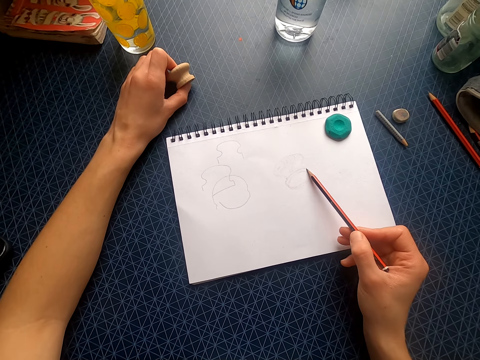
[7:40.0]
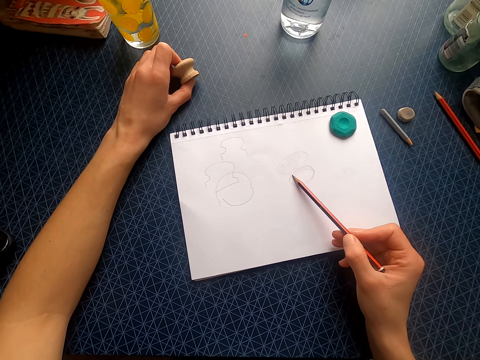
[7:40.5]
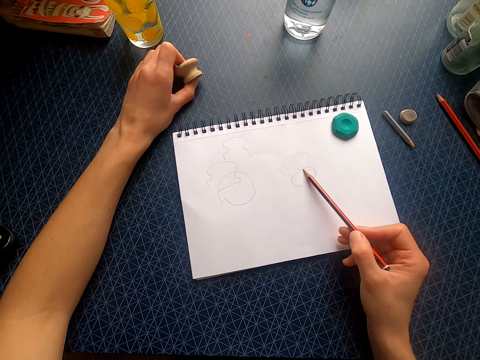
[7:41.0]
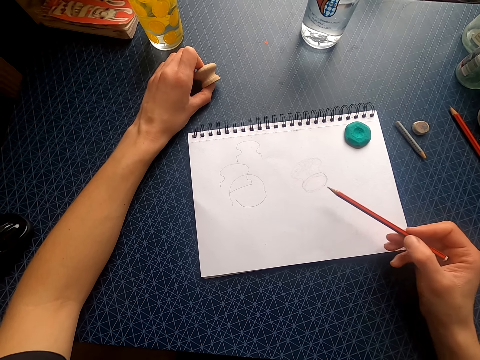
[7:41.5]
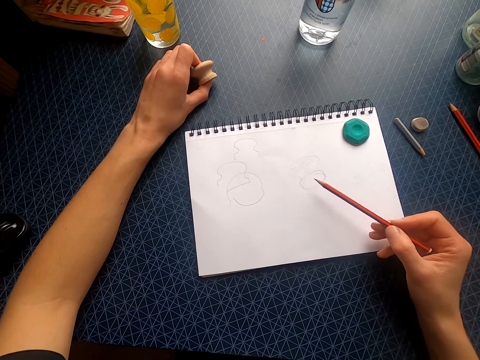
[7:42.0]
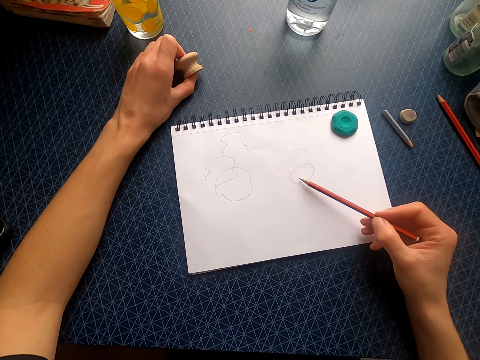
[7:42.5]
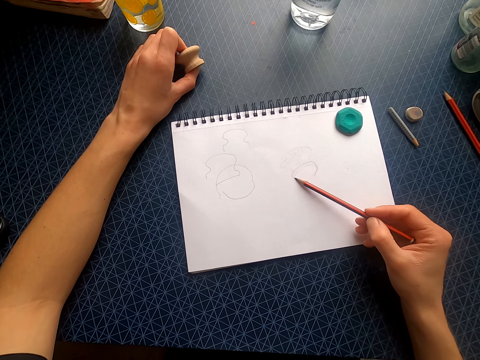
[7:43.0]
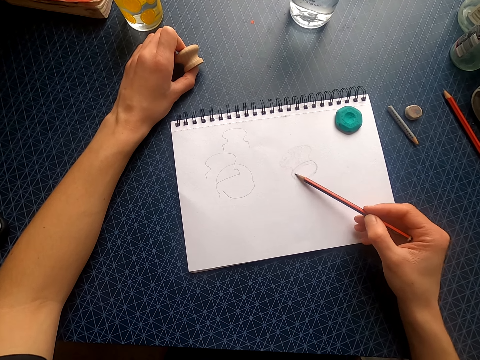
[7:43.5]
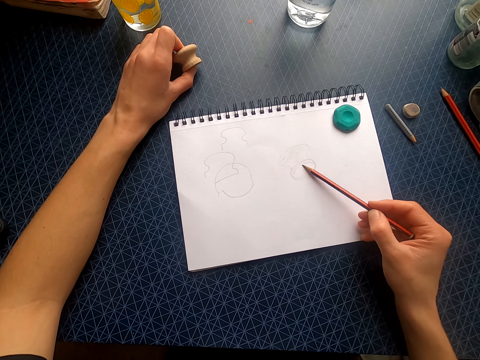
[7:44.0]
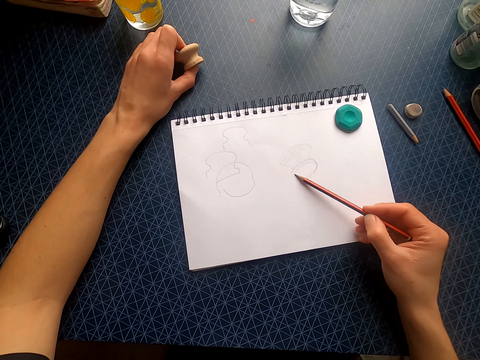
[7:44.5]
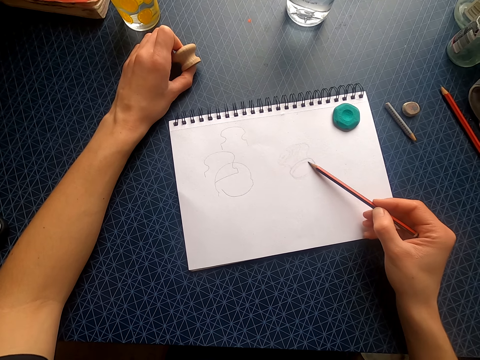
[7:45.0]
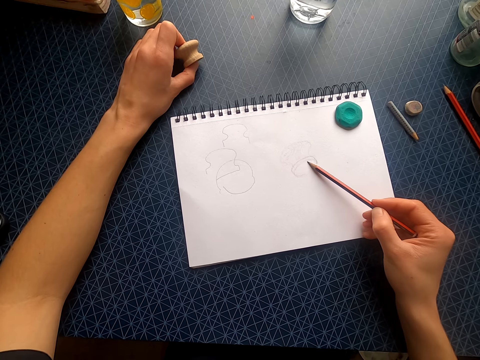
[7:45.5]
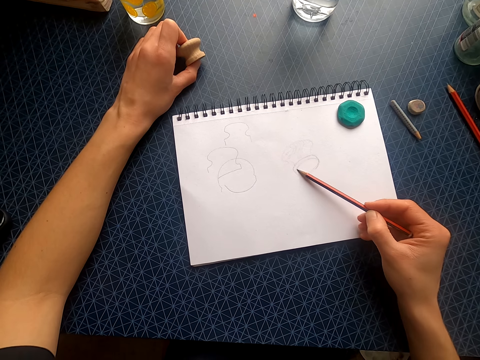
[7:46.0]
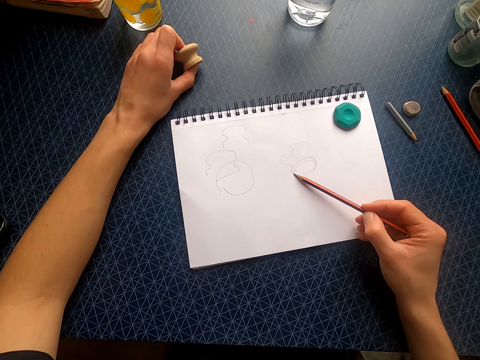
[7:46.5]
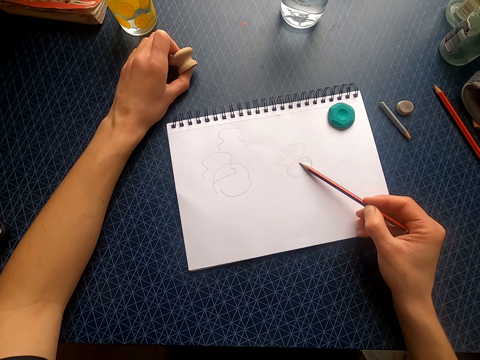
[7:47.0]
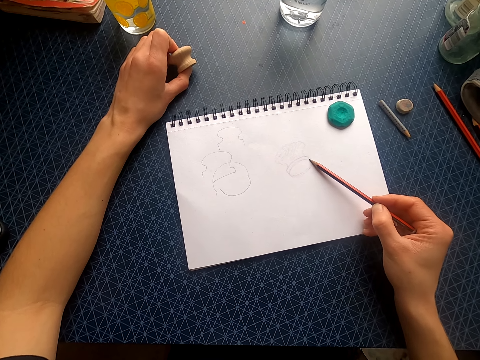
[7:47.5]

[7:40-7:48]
The camera wearer lifts the pencil. They draw on the drawing book with the pencil.

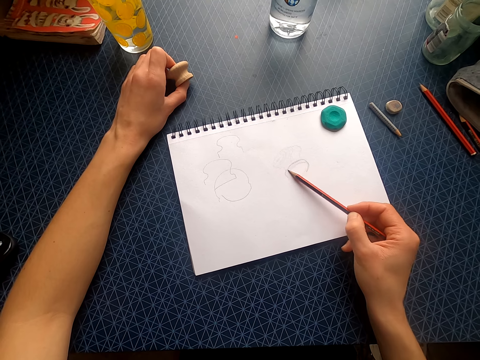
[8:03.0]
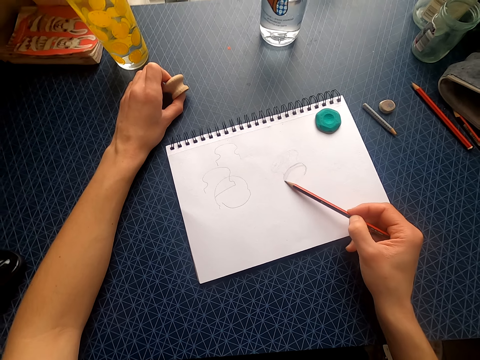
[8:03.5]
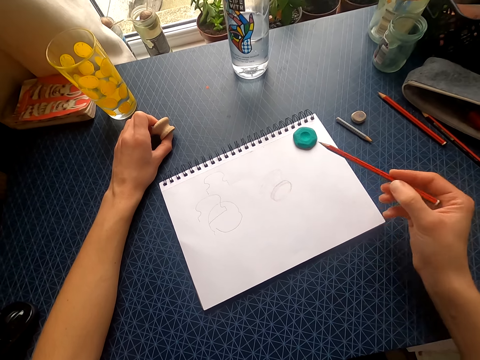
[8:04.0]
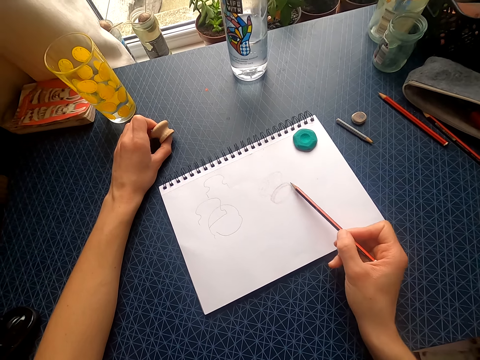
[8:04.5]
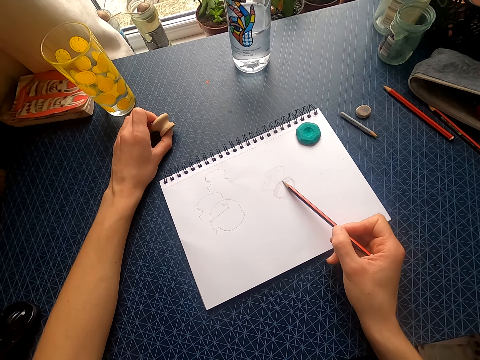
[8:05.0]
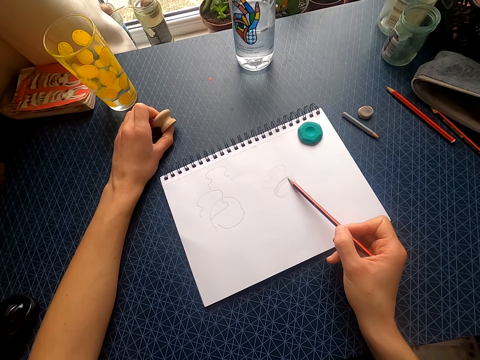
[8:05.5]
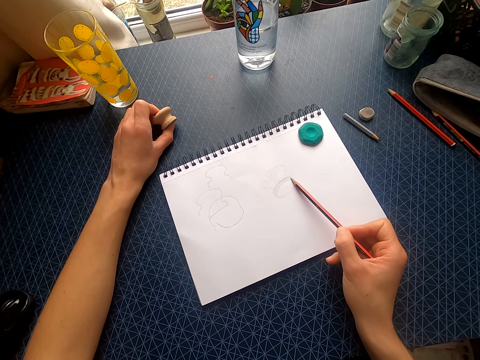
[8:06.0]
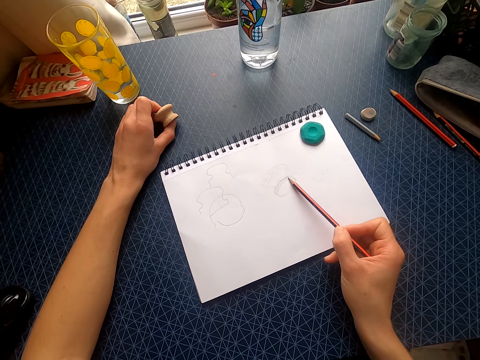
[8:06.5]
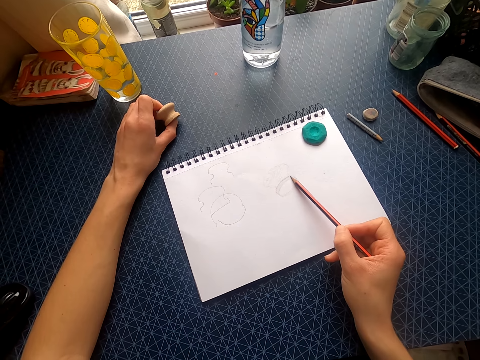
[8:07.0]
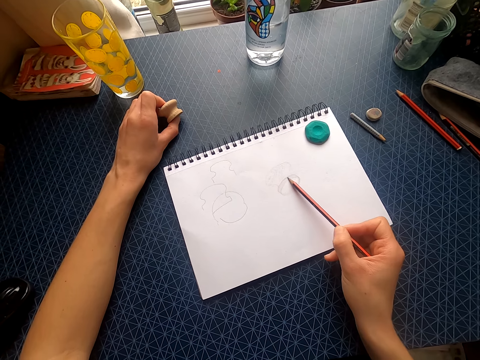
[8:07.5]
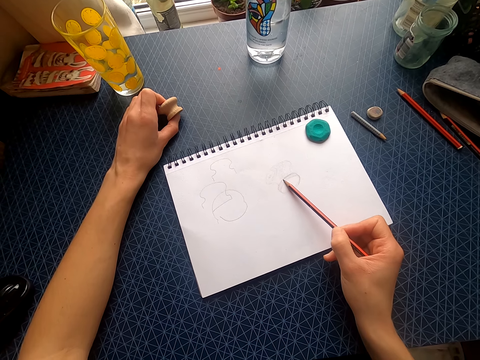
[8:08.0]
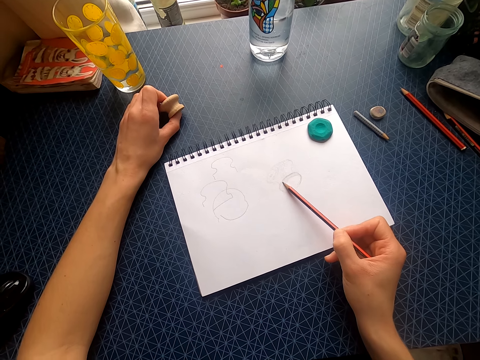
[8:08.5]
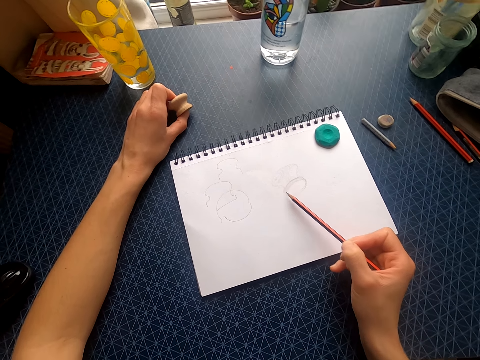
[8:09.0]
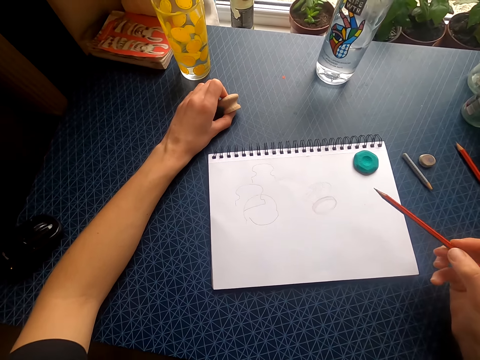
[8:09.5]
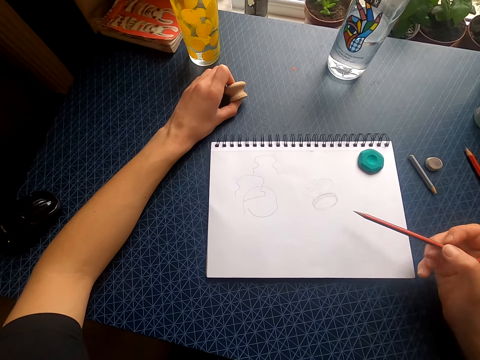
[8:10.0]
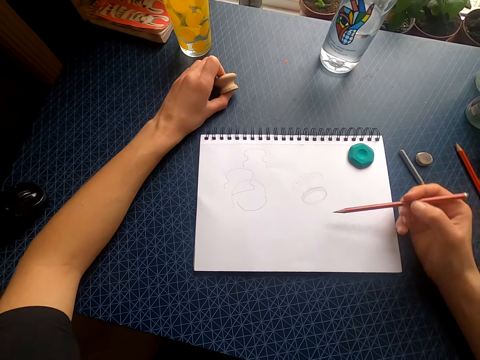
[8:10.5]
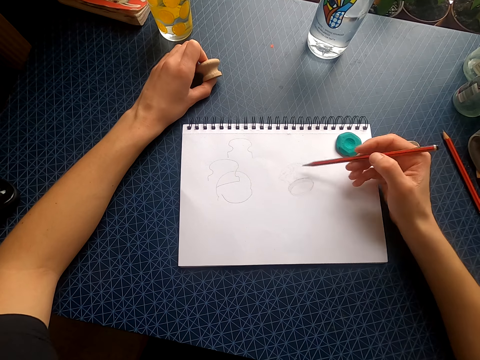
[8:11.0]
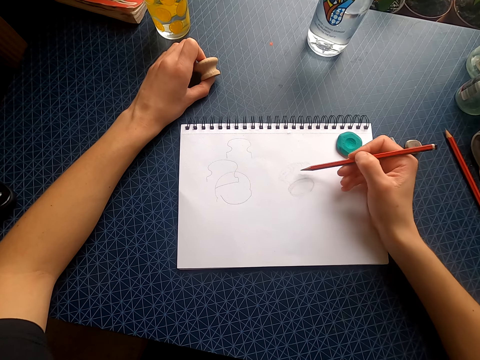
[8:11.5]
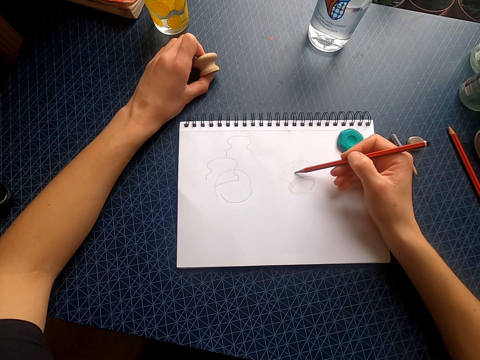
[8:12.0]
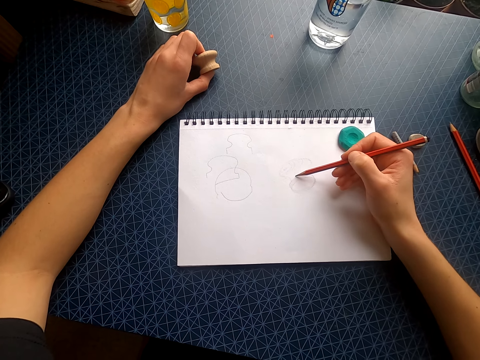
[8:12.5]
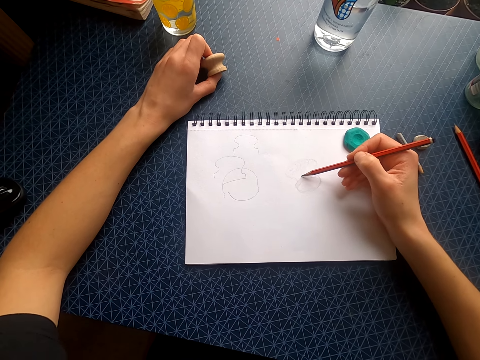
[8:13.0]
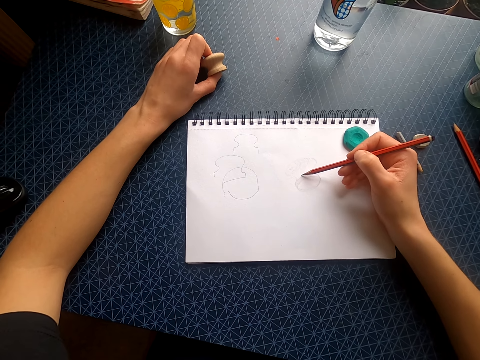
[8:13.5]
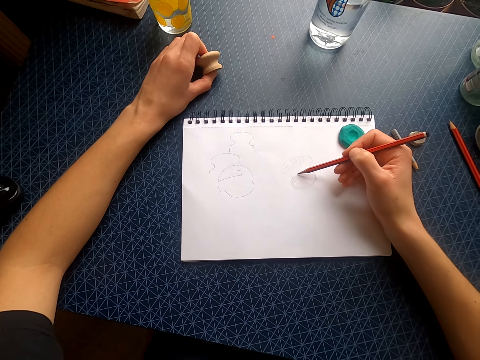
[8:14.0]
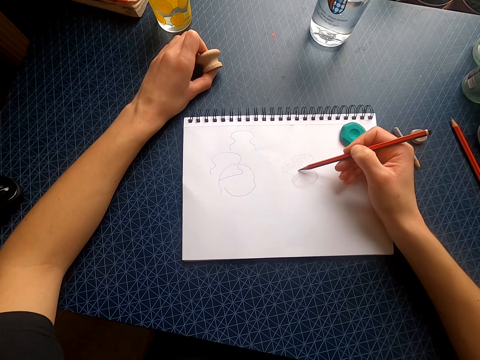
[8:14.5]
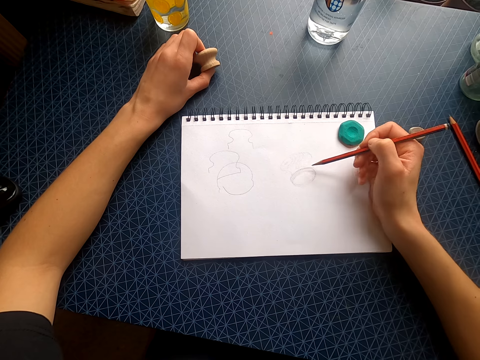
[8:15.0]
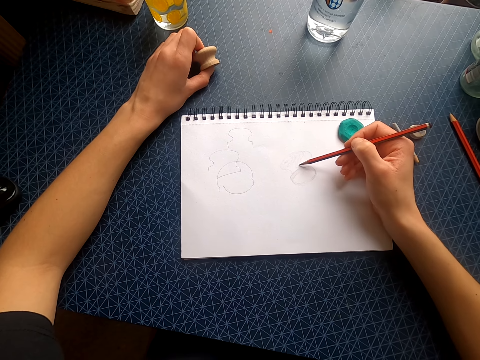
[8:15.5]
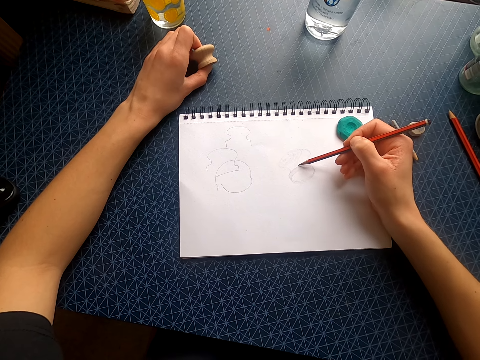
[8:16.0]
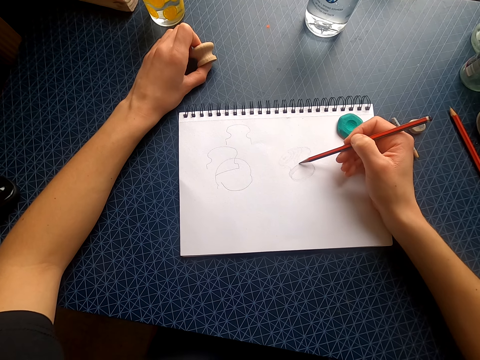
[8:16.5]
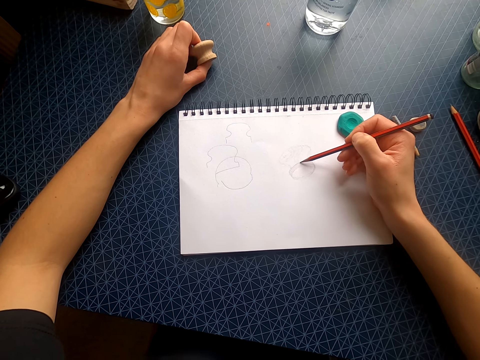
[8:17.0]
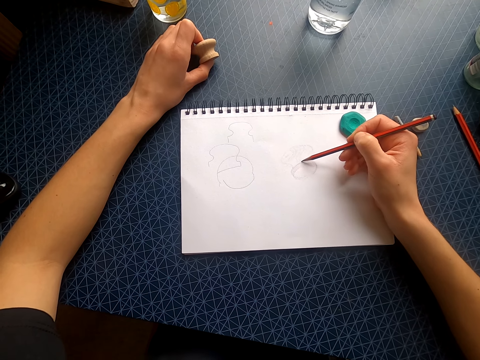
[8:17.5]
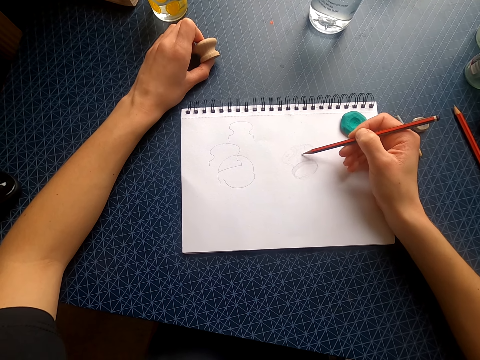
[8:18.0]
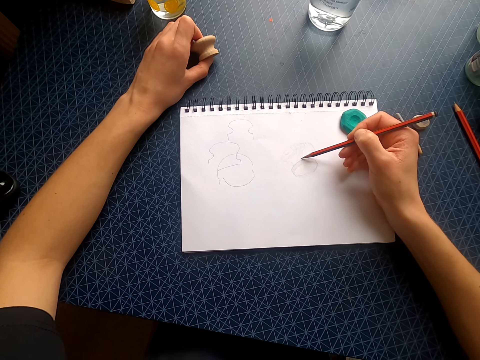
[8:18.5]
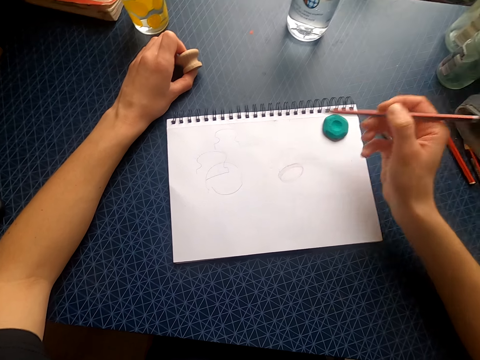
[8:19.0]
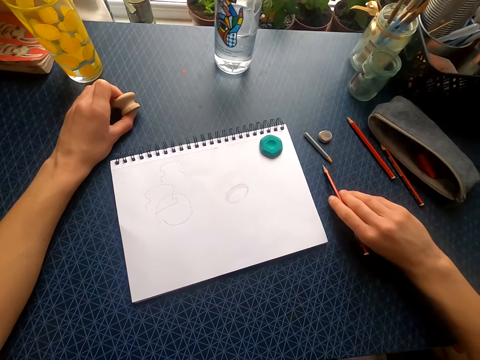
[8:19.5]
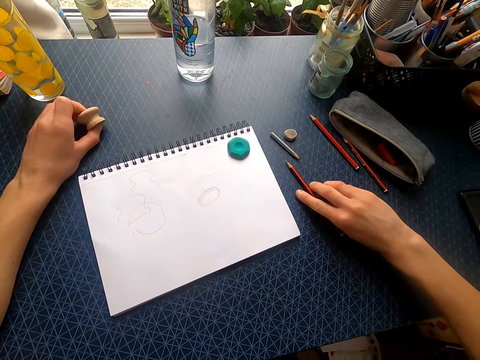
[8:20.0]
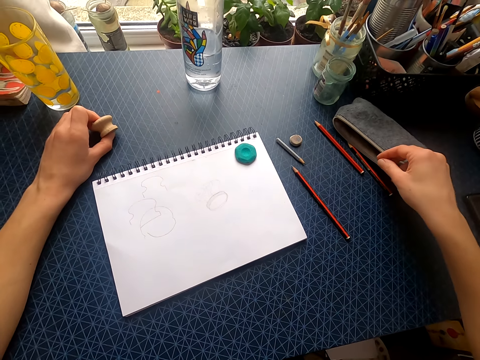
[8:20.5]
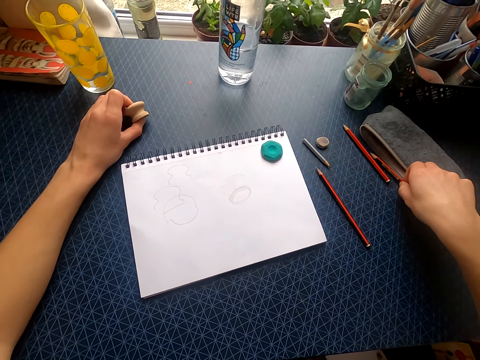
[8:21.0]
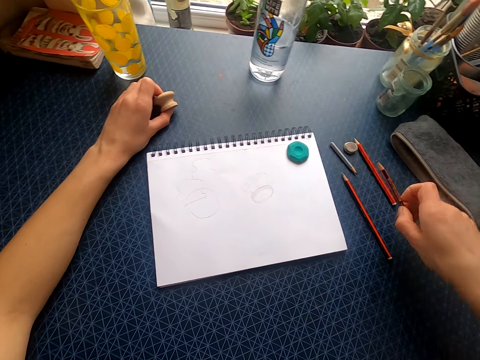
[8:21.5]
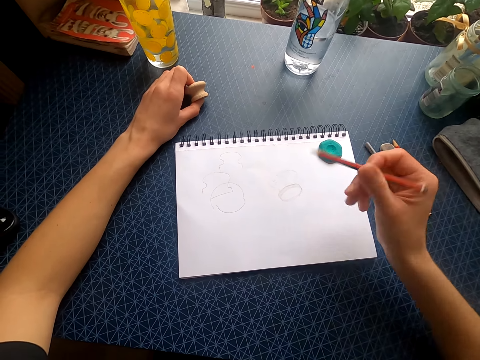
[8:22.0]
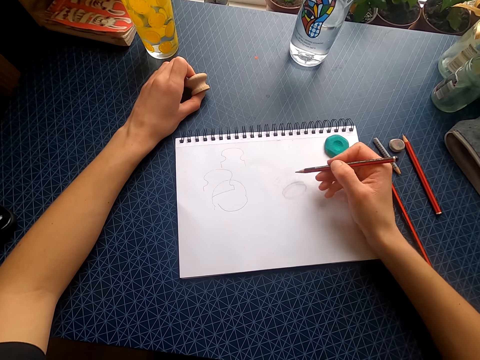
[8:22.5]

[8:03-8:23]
The camera wearer lifts the pencil. They draw on the drawing book with the pencil. They lift the pencil. They move the pencil. They draw on the drawing book with the pencil. They lift the pencil. They place the pencil on the table. They lift the right hand. They pick up the pencil. They lift the pencil.
